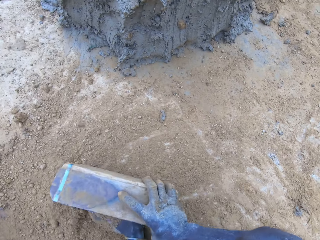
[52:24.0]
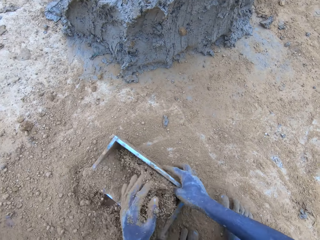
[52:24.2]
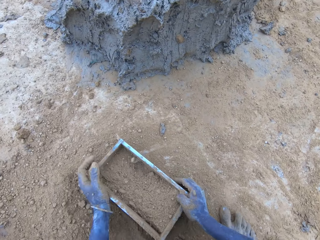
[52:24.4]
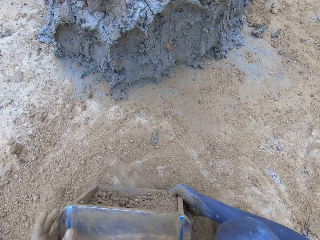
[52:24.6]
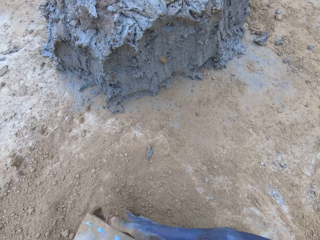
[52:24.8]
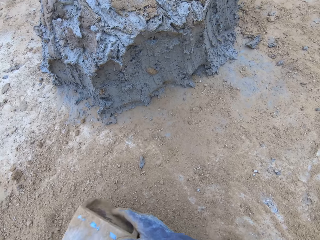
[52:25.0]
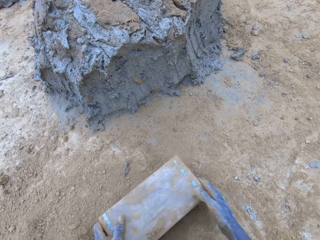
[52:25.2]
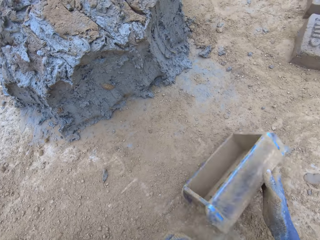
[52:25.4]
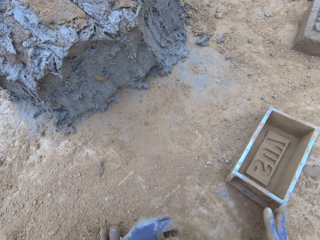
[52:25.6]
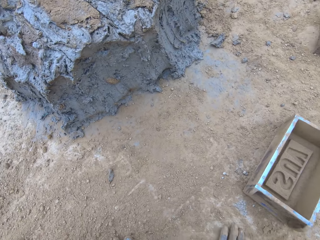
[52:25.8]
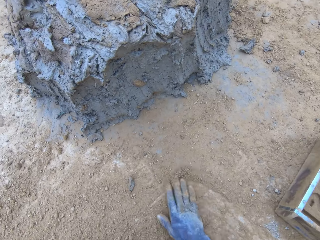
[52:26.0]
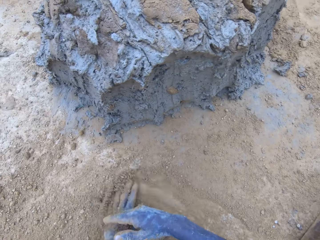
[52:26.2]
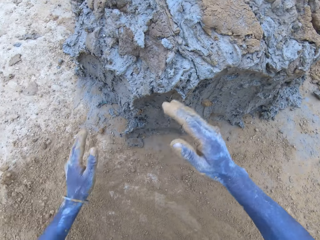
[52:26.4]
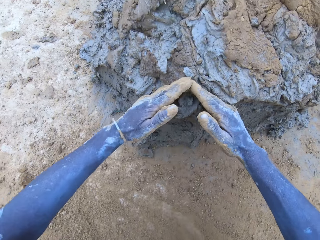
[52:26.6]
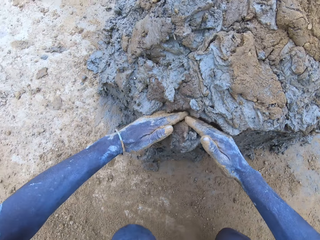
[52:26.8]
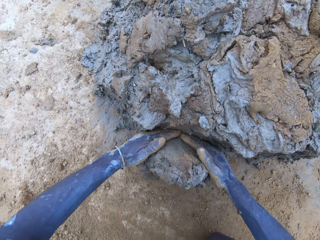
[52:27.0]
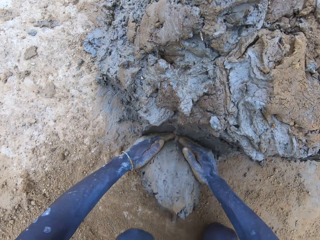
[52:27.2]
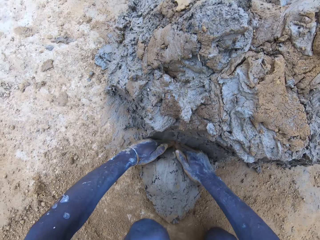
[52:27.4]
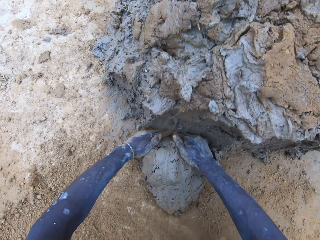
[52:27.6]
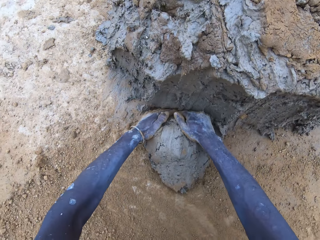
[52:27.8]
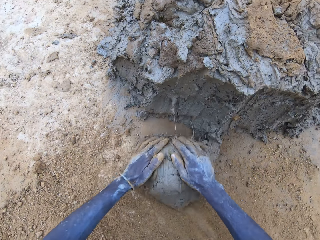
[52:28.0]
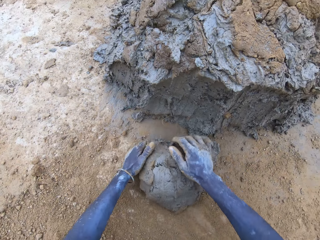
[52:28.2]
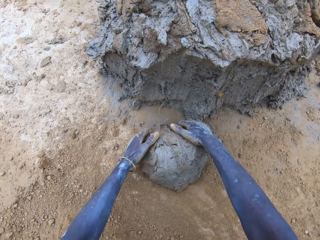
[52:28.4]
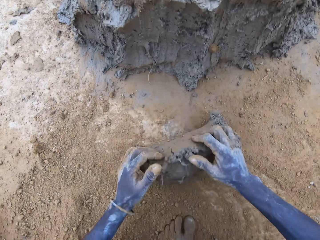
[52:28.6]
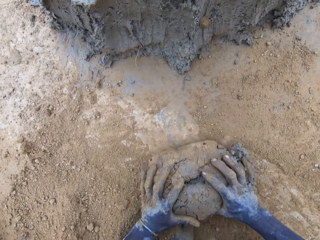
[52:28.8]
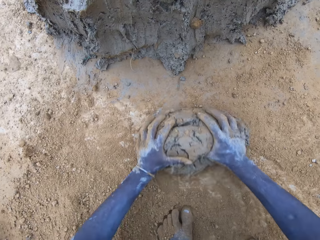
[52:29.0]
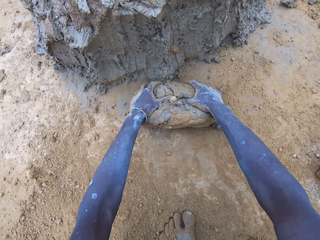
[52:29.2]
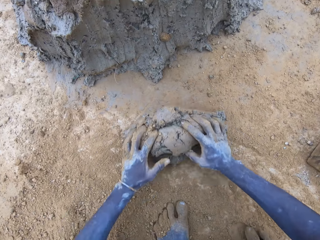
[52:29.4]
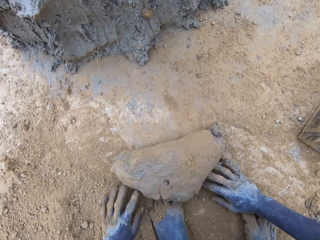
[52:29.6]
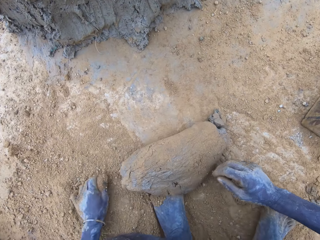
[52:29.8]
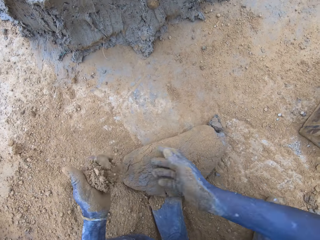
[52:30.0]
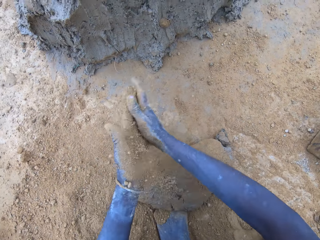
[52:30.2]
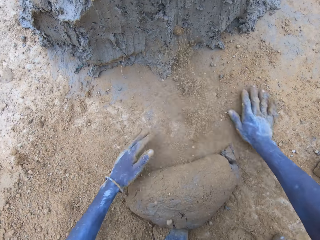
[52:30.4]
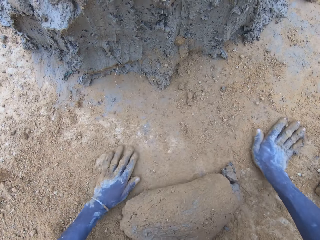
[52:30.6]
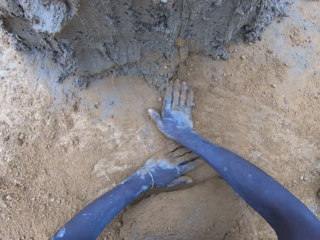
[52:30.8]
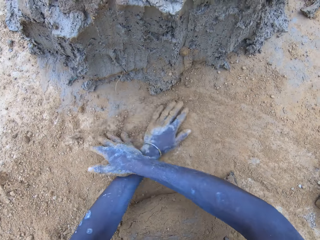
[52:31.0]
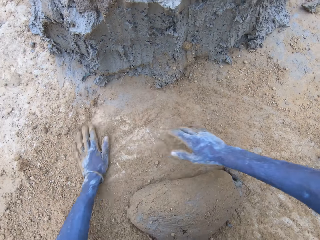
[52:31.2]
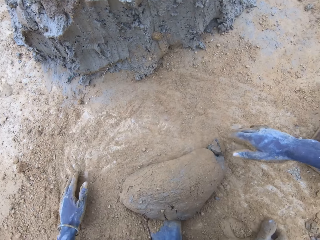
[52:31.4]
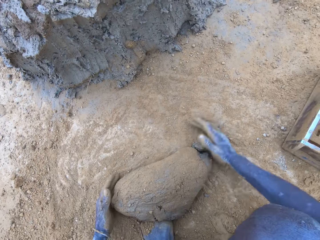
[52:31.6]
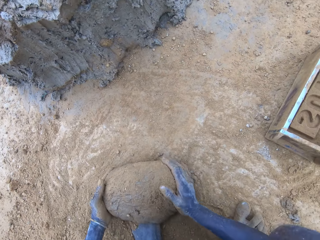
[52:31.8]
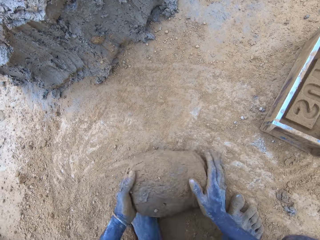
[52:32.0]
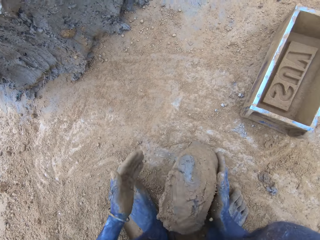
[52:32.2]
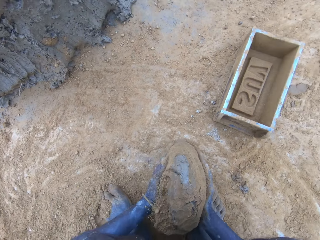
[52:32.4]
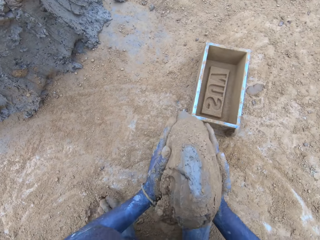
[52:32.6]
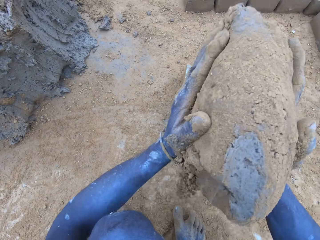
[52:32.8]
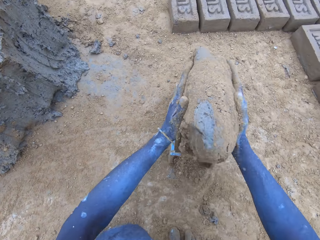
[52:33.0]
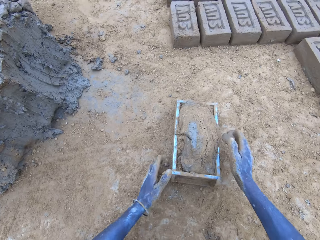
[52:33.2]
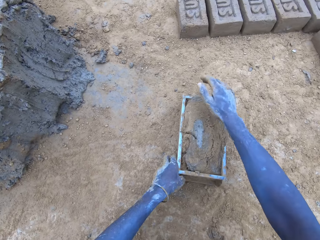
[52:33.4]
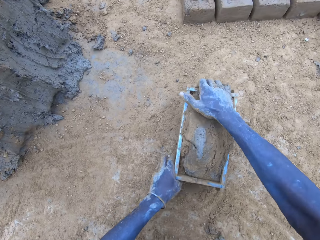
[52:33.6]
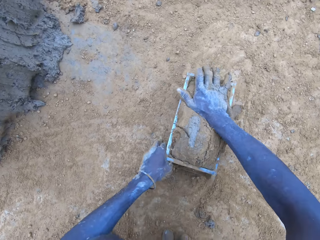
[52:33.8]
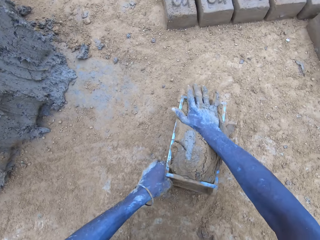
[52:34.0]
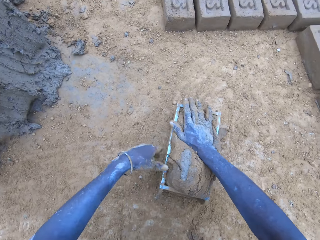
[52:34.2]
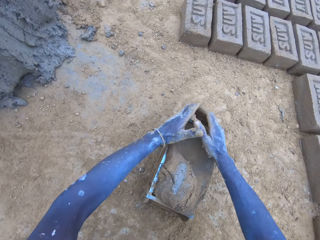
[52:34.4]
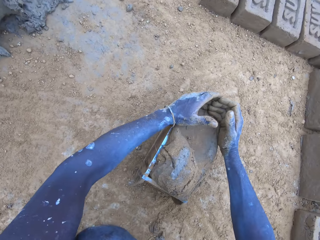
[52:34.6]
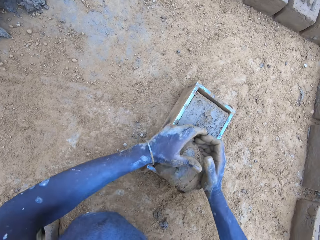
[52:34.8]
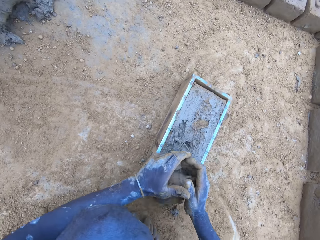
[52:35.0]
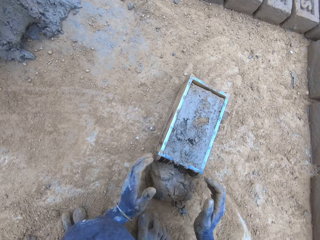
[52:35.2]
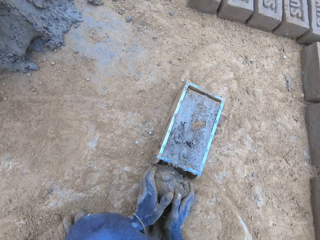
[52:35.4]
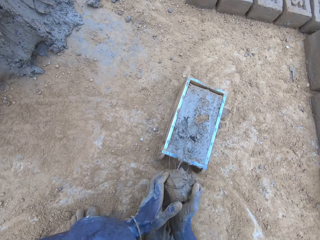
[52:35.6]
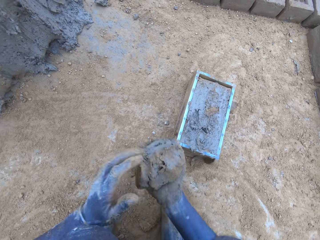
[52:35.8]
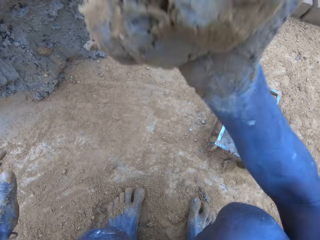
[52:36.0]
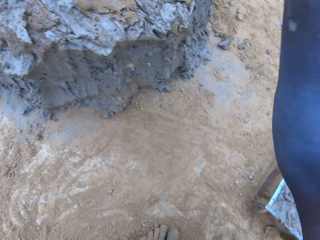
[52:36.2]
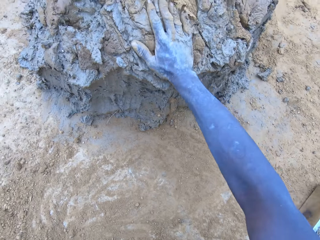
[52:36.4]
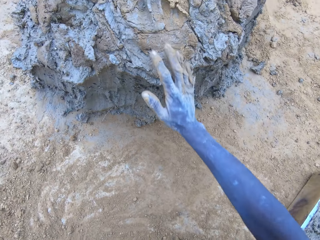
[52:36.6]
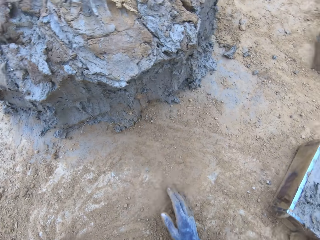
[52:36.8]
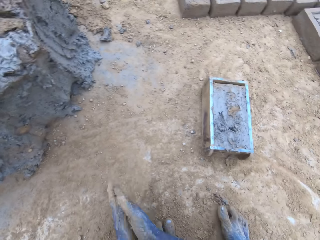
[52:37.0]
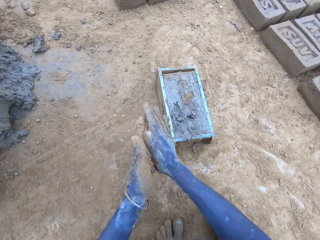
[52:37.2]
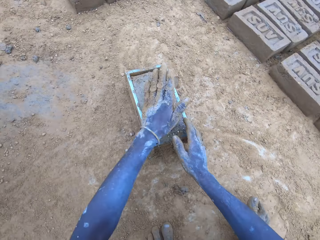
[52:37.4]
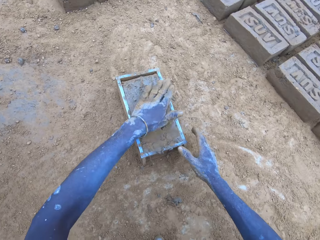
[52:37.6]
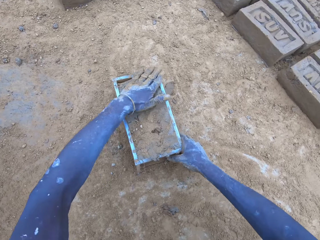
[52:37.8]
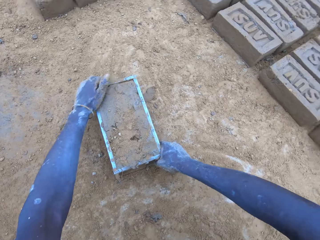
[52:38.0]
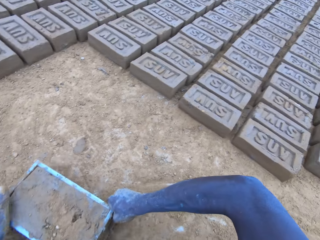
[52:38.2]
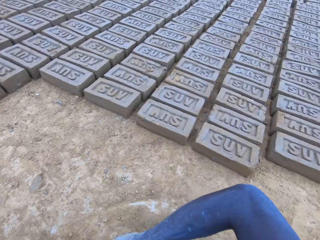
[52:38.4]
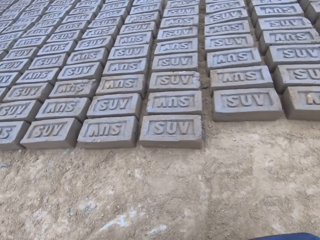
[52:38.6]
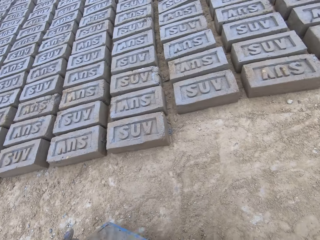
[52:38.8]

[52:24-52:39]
The camera wearer puts soil in the brickmould. They pour the soil from the brickmould. They scoop mud. They put the mud in the brickmould. They scoop the excess mud on the brickmould. They throw the mud on the pile of mud.

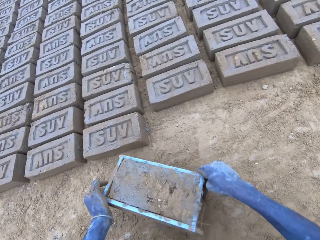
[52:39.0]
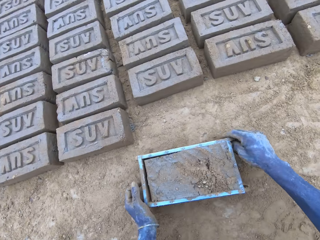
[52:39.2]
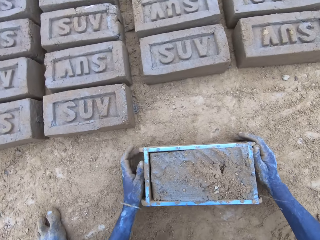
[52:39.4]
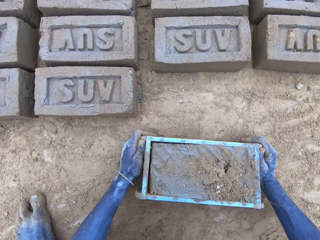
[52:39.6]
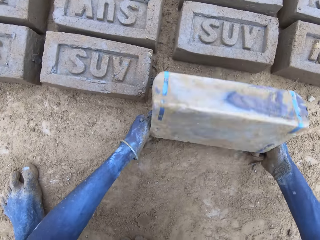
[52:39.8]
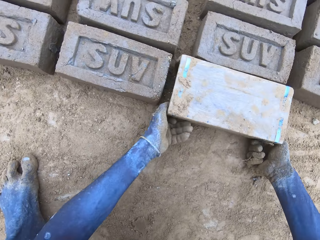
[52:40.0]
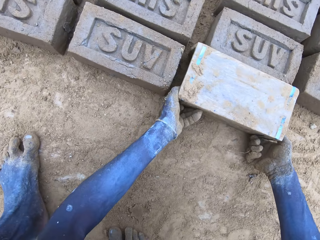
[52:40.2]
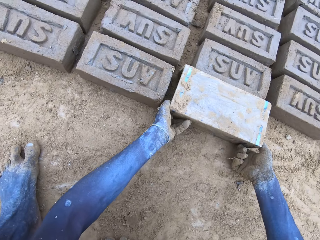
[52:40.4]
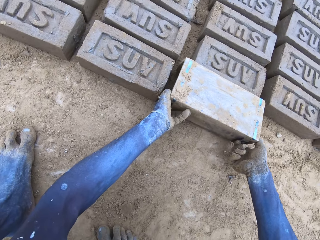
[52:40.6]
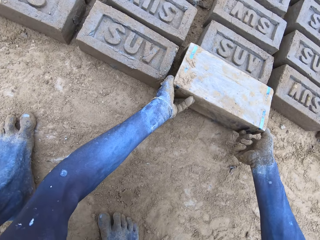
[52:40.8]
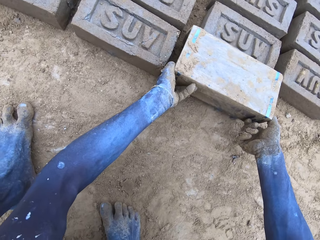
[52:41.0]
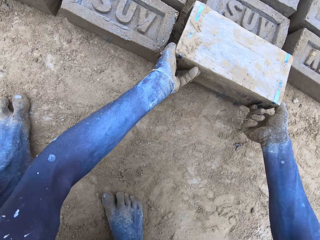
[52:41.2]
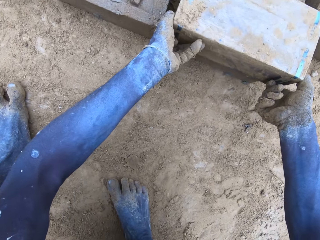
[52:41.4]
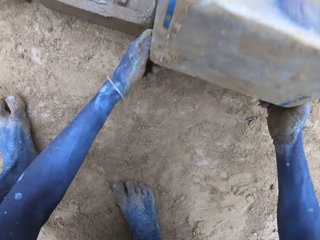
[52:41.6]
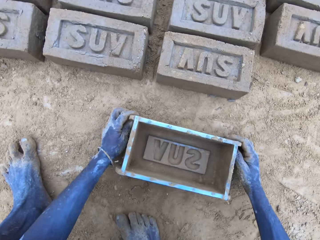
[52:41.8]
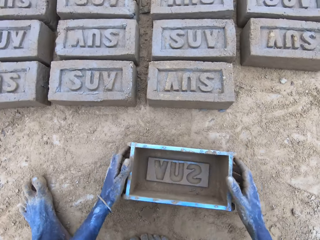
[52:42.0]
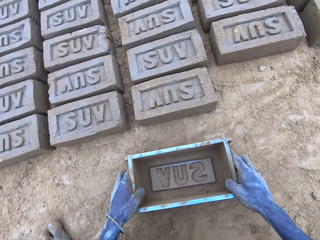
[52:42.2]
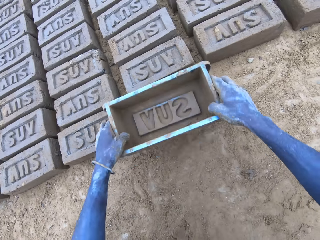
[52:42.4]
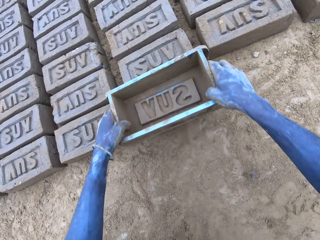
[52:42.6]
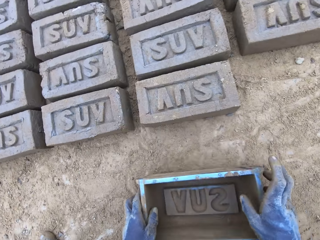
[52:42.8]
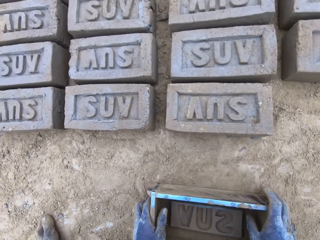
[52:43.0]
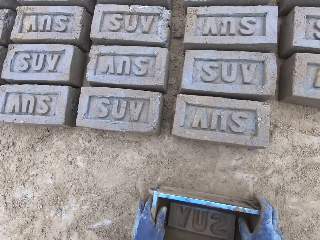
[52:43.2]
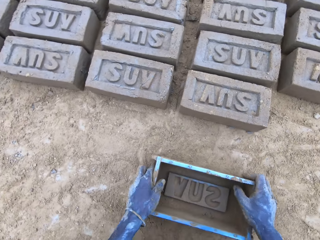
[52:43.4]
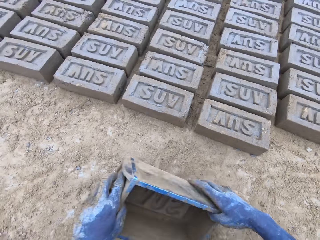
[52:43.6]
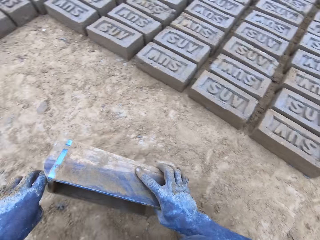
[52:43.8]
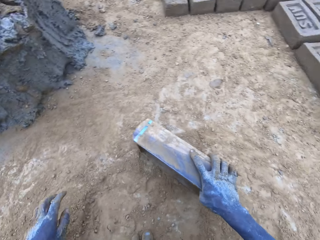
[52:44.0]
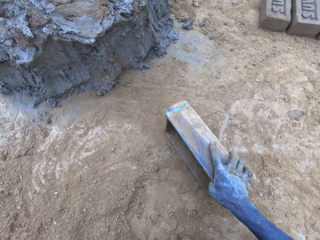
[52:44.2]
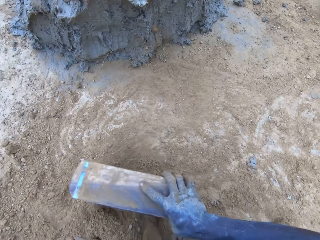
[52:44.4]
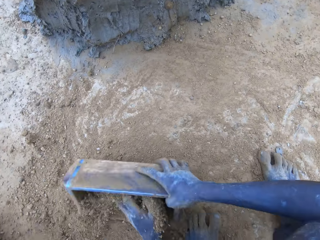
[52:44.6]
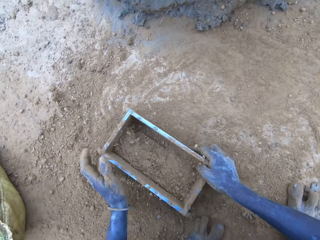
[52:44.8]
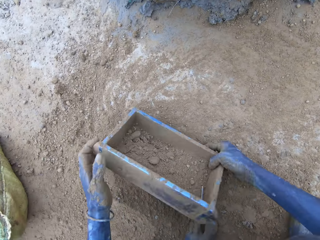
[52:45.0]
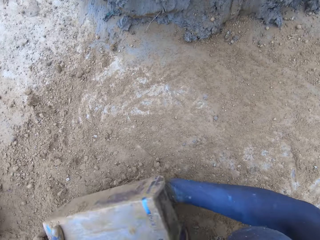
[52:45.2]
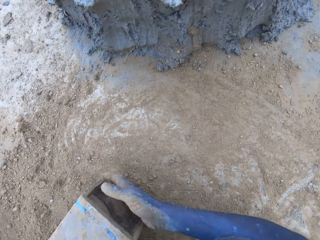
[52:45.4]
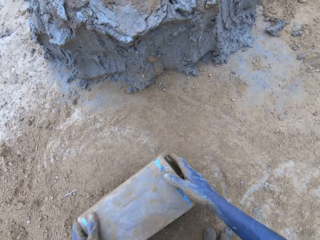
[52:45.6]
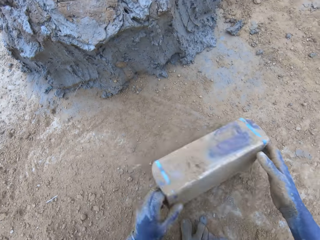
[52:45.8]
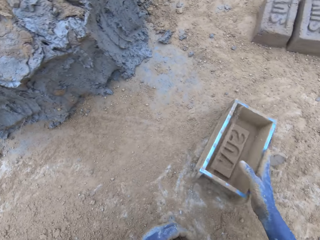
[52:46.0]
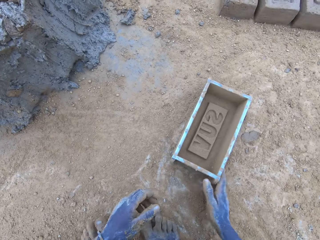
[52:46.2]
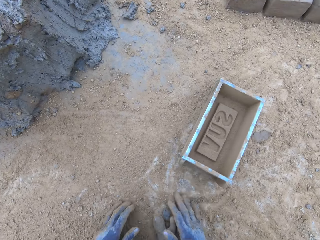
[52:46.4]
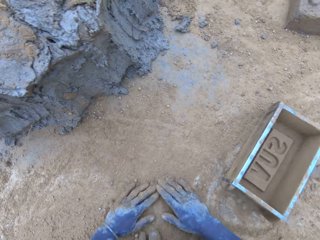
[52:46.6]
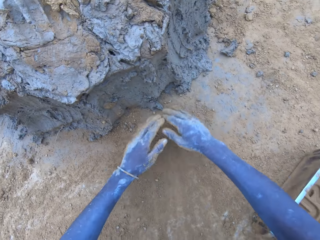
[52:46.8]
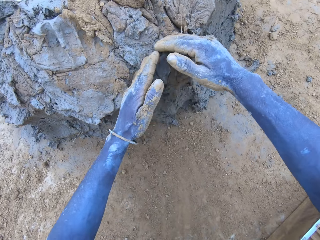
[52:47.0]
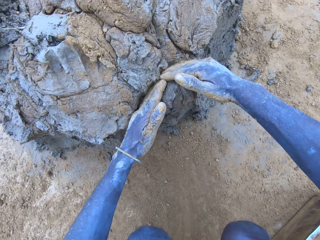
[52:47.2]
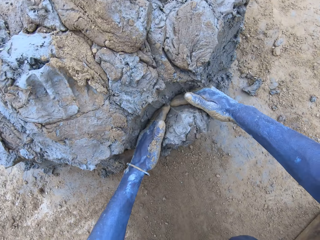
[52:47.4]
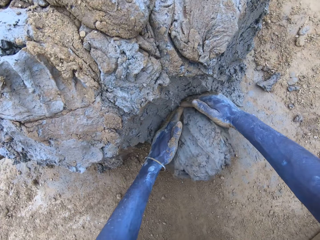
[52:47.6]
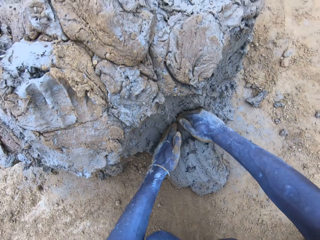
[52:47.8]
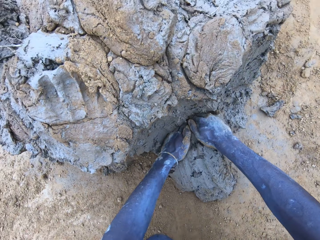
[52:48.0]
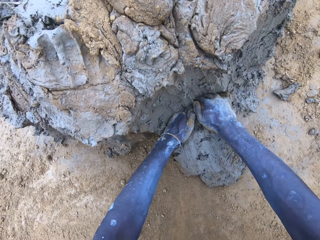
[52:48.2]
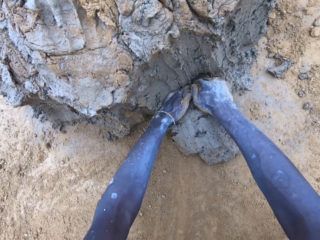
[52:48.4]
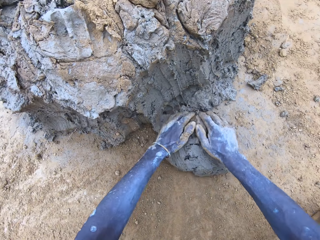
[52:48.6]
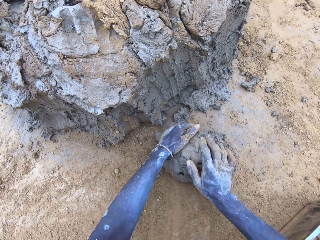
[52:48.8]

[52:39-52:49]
The camera wearer pours the mud in the brickmould on the ground. They put soil in the brickmould. They pour the soil from the brickmould. They scoop mud.
